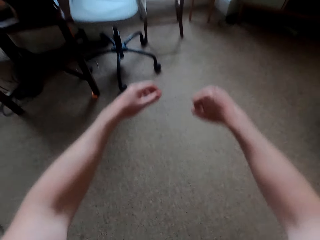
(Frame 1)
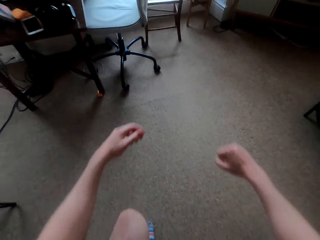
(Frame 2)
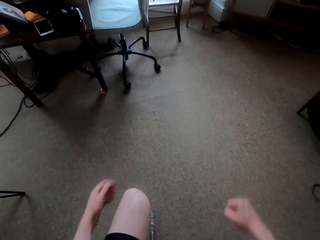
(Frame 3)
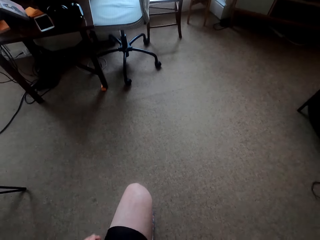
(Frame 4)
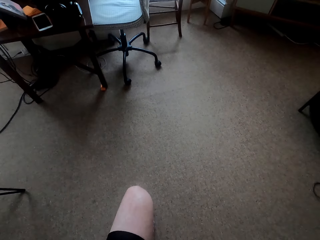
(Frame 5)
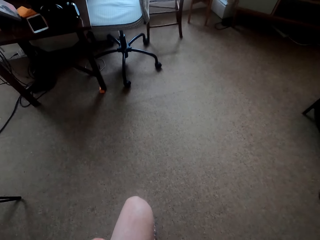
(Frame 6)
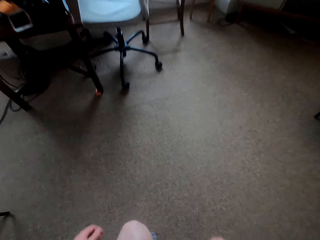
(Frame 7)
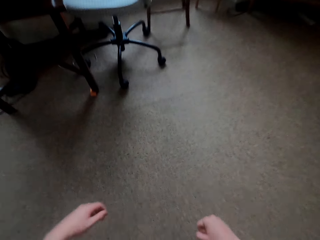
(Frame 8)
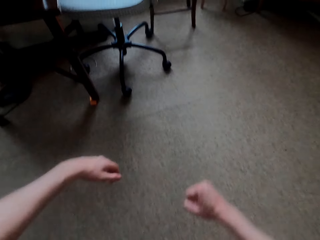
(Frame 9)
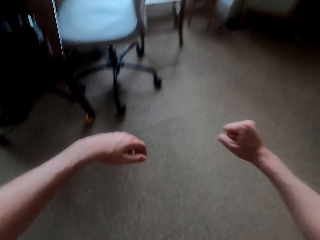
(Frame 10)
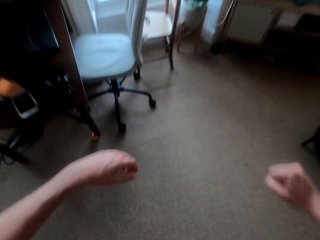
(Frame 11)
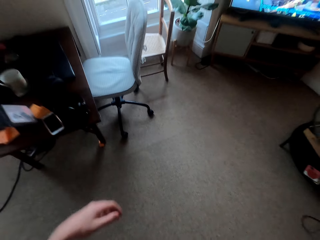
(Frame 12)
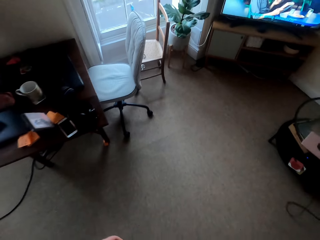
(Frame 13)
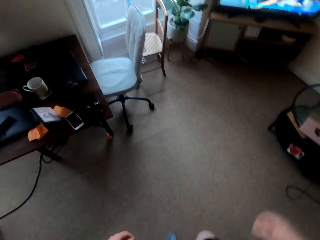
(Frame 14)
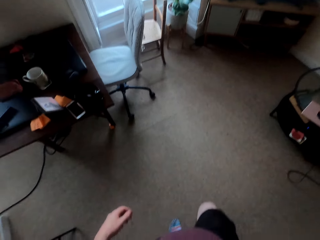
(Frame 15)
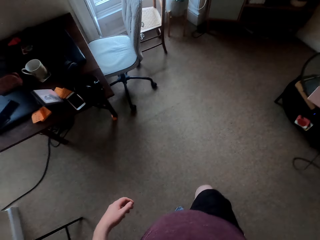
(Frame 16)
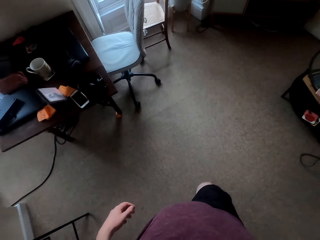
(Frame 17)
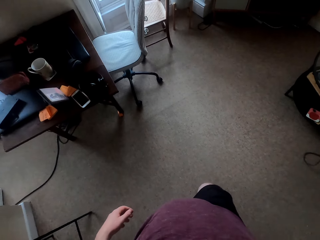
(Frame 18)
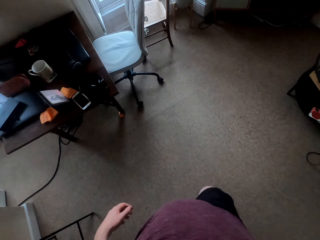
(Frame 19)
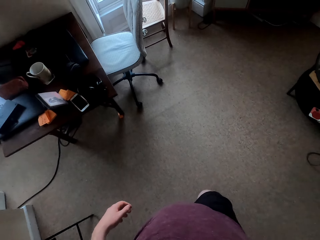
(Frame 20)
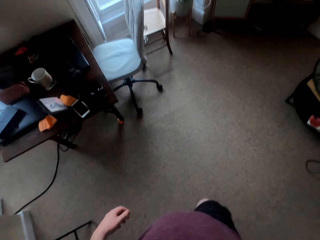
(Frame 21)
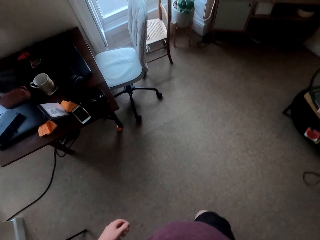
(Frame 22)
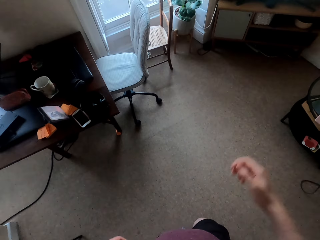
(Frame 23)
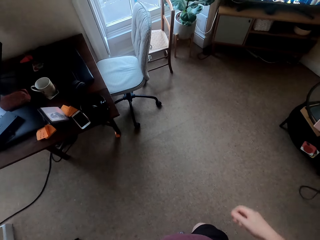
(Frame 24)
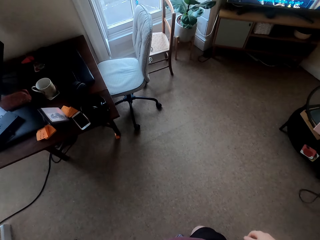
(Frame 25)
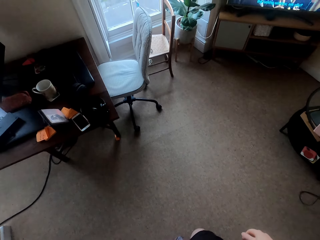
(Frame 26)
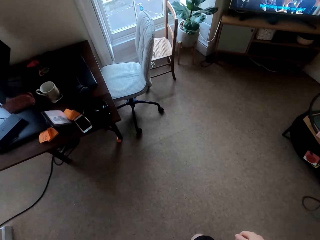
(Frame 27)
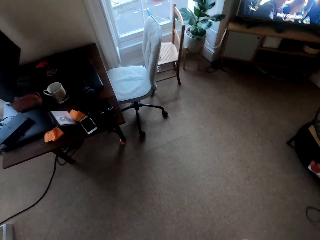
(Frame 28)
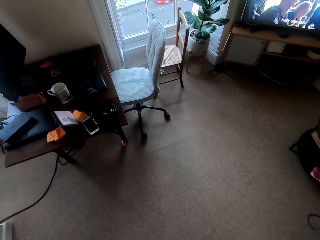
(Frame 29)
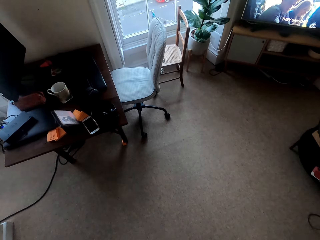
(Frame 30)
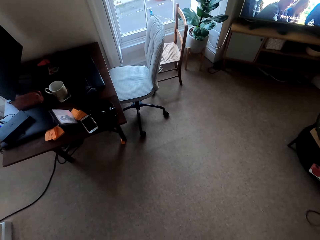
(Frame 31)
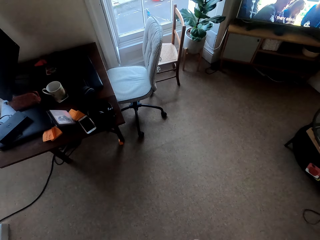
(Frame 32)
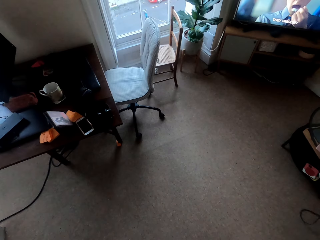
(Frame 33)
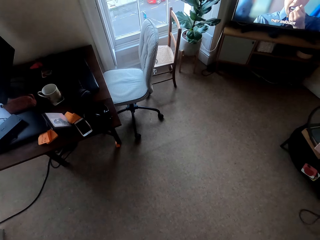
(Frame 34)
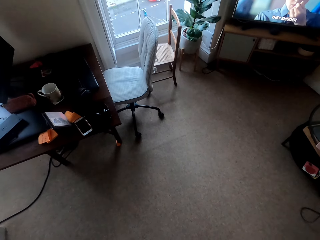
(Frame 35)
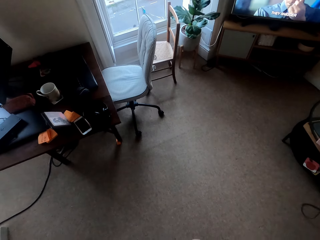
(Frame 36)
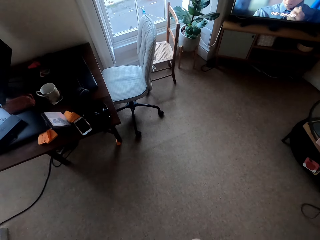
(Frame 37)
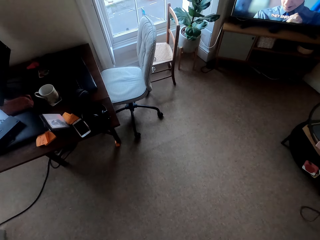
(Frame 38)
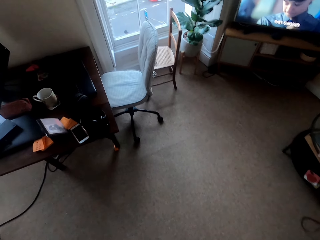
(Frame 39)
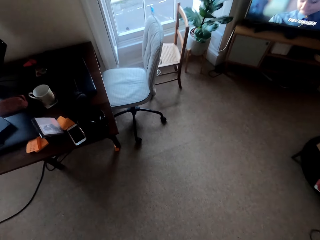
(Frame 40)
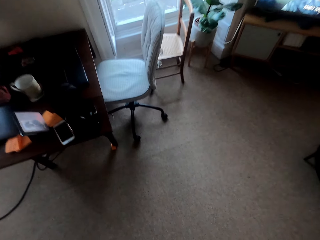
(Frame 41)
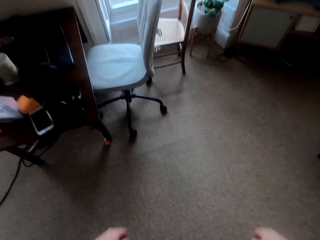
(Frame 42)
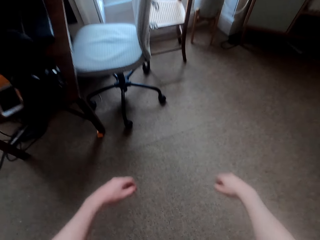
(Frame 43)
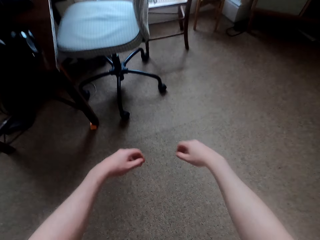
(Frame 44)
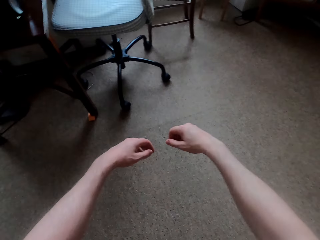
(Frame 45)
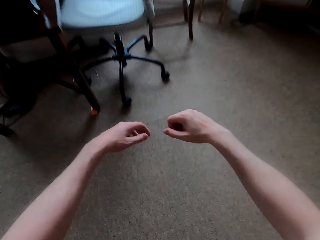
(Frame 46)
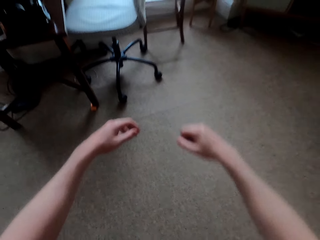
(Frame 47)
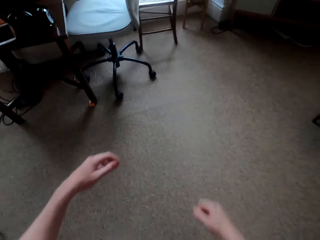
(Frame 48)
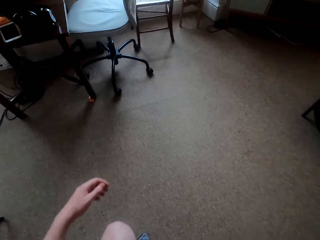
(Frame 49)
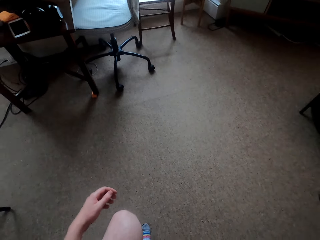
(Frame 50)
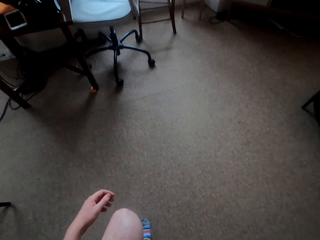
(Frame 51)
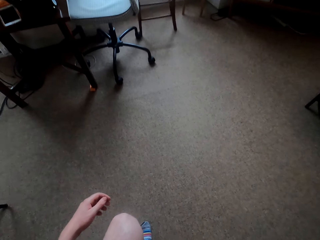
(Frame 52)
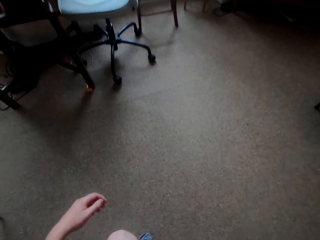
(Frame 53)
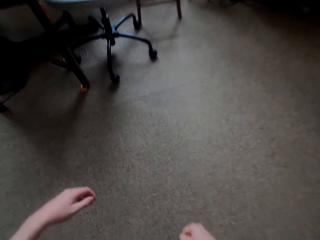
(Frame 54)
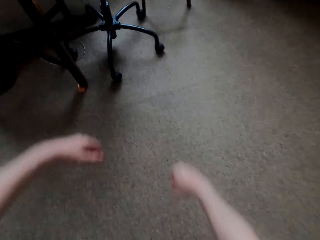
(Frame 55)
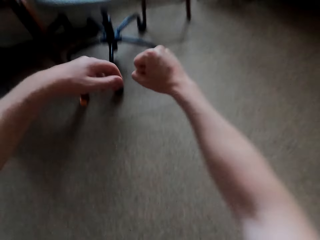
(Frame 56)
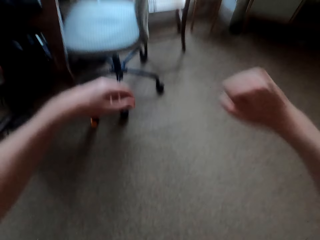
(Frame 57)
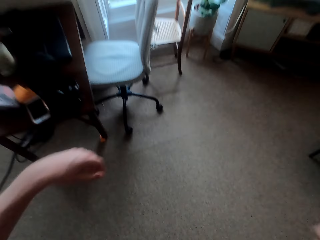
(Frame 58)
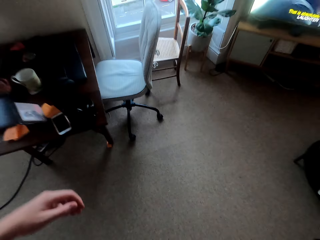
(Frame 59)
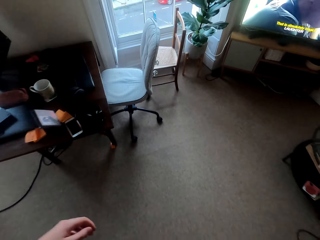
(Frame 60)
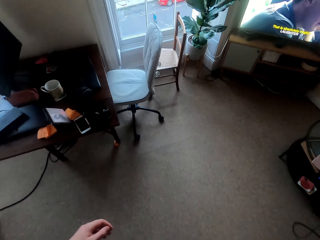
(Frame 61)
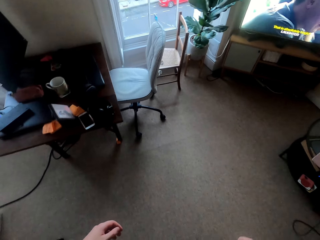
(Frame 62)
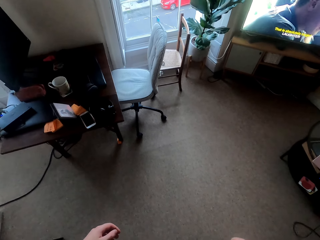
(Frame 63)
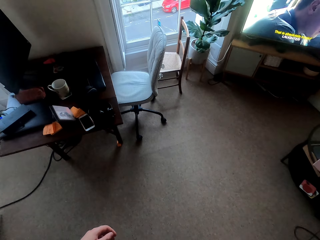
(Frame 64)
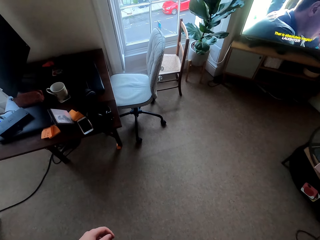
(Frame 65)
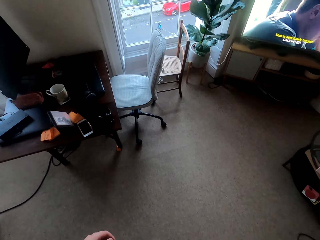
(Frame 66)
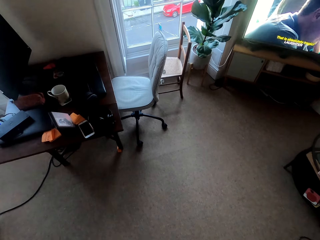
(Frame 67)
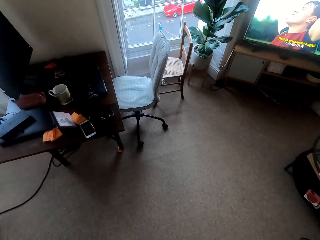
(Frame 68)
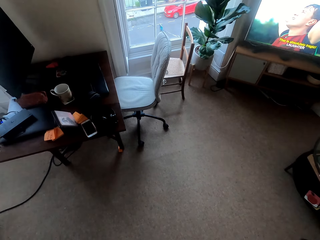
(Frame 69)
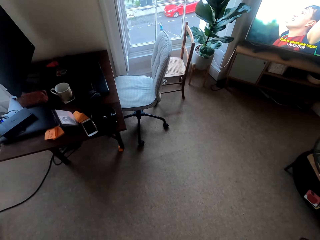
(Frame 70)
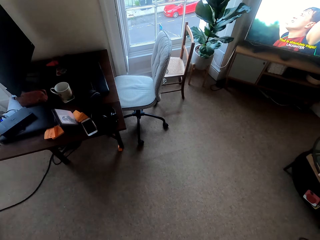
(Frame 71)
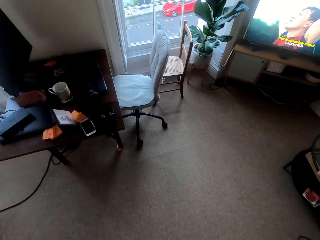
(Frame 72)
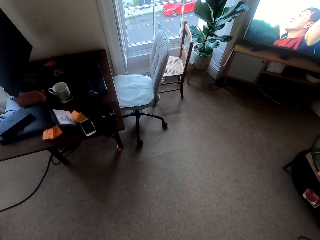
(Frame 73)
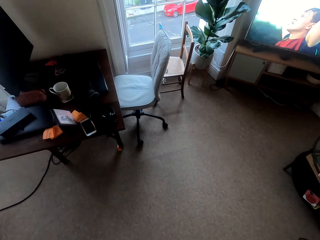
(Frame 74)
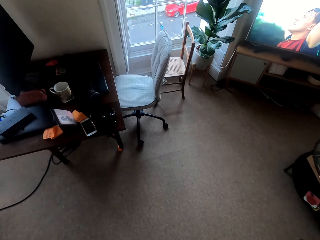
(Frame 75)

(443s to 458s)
The camera wearer stretches out.

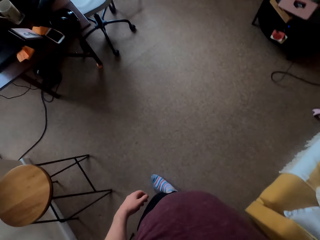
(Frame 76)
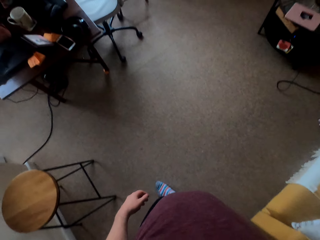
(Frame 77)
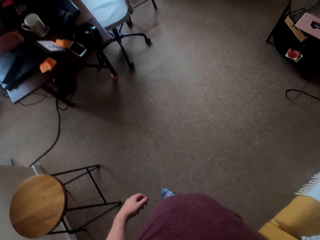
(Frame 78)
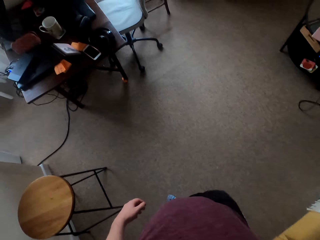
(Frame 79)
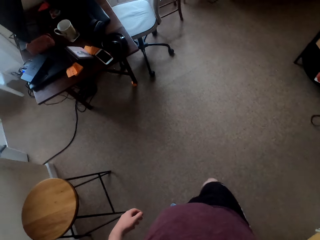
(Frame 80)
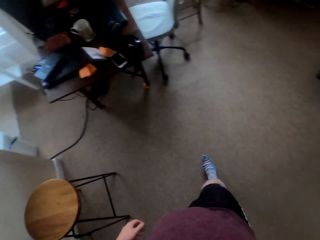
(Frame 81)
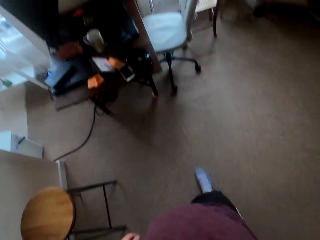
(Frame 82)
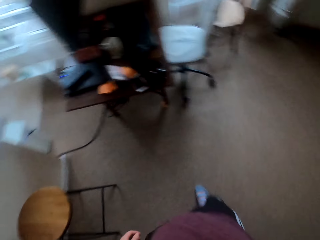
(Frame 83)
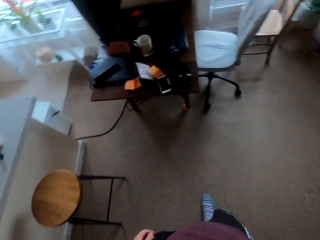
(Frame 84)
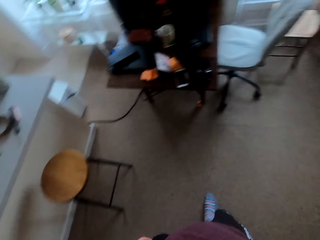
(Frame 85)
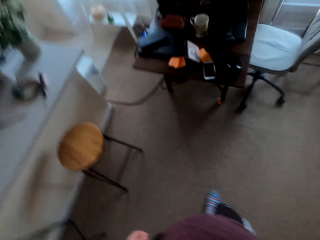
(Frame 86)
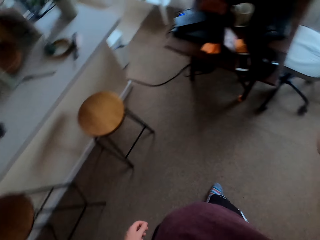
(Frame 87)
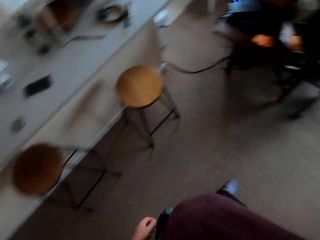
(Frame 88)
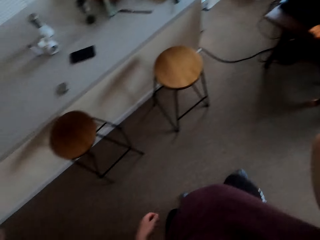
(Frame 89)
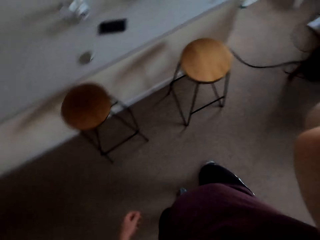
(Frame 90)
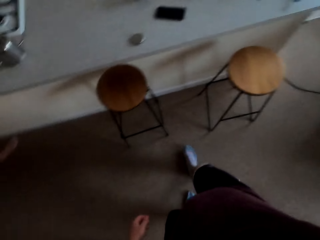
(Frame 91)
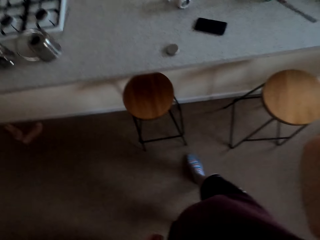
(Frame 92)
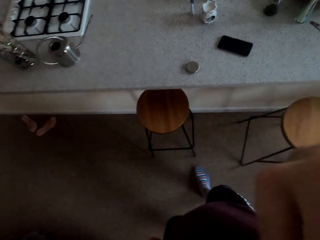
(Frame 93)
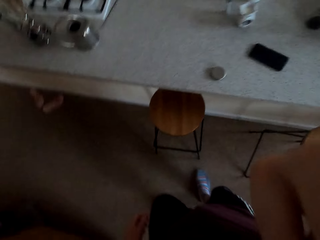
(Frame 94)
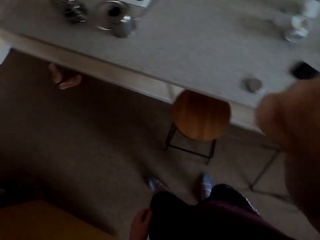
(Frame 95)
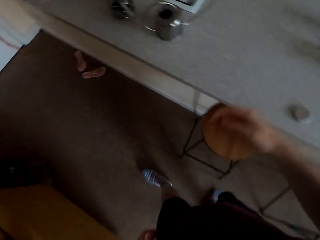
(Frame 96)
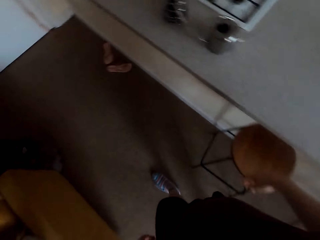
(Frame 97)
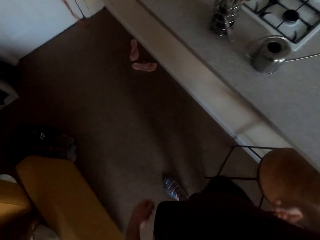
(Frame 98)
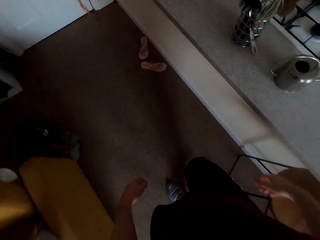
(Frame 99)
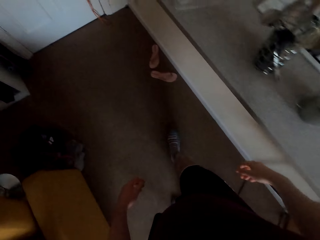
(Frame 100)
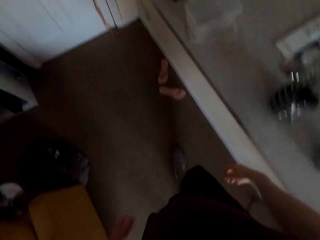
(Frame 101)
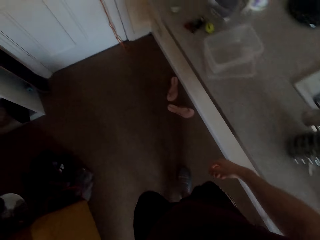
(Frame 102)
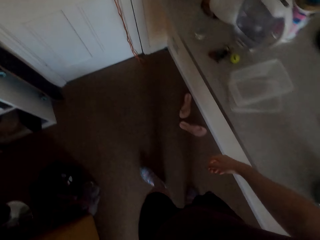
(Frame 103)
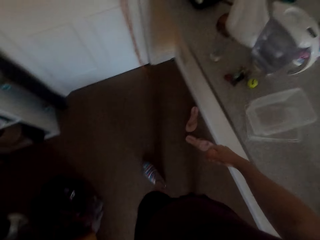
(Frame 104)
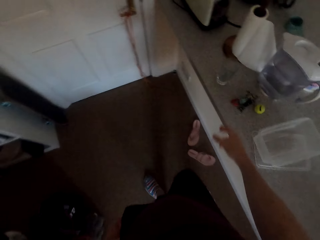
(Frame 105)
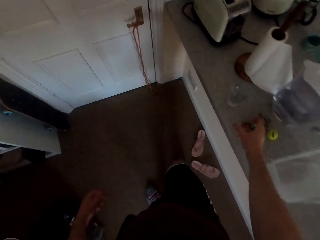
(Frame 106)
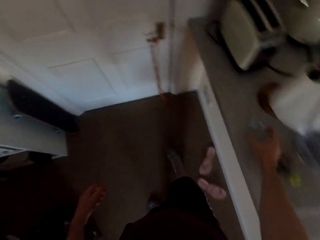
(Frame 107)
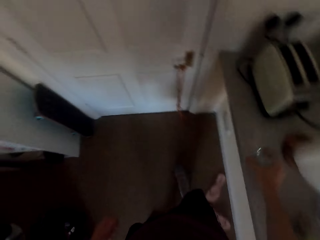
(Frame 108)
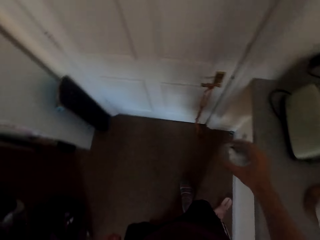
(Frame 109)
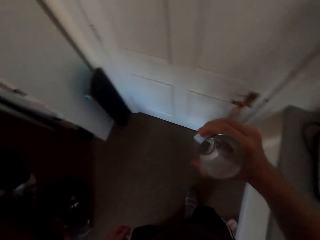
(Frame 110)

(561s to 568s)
The camera wearer walks in the house to the kitchen counter. He picks up the glass on the kitchen counter with his right hand. He drinks a glass of water.
